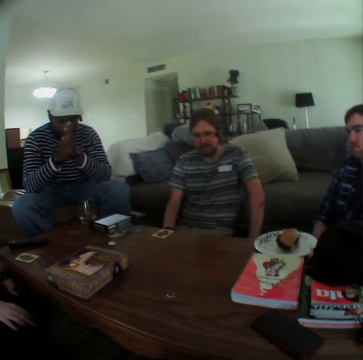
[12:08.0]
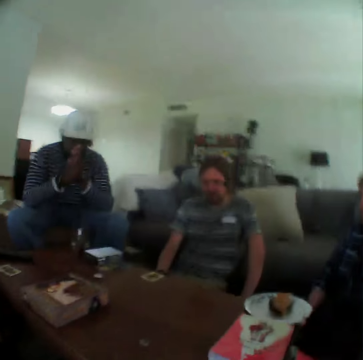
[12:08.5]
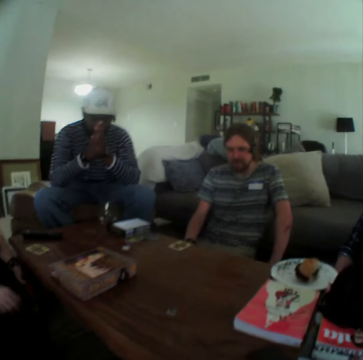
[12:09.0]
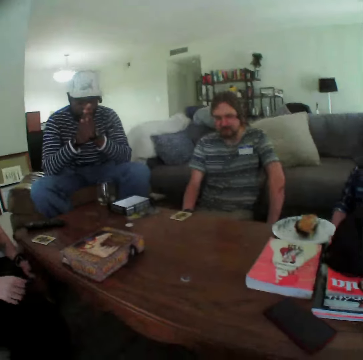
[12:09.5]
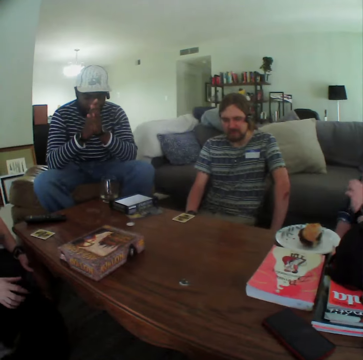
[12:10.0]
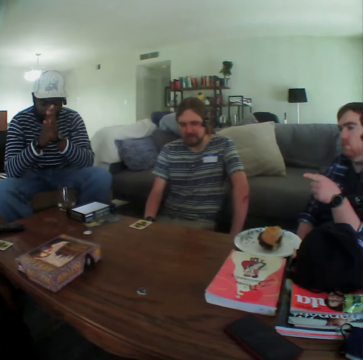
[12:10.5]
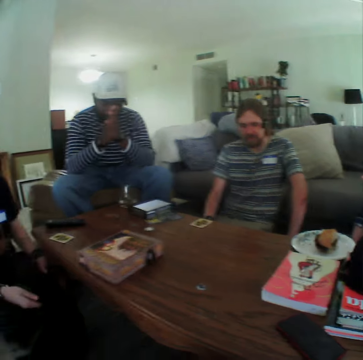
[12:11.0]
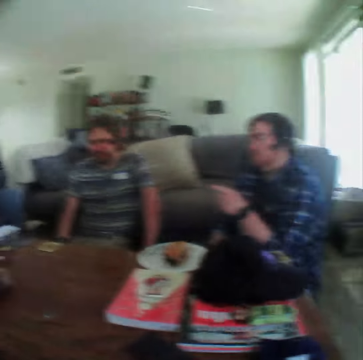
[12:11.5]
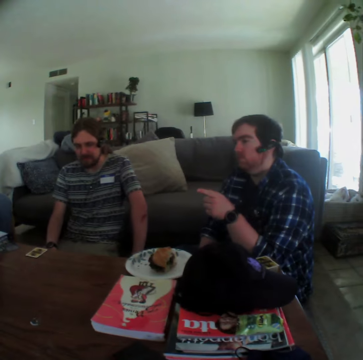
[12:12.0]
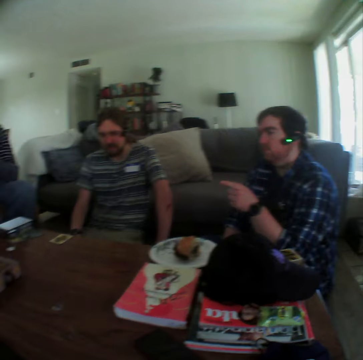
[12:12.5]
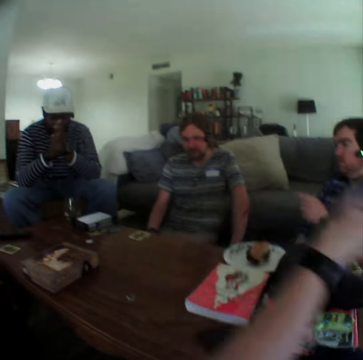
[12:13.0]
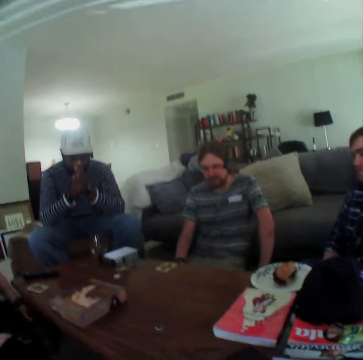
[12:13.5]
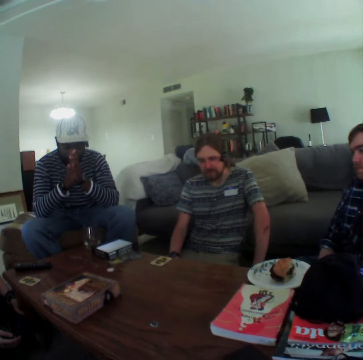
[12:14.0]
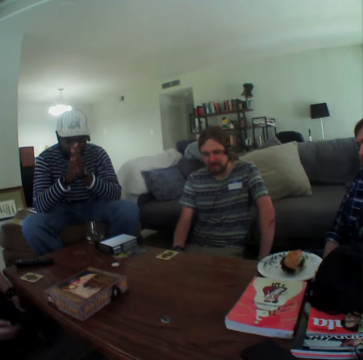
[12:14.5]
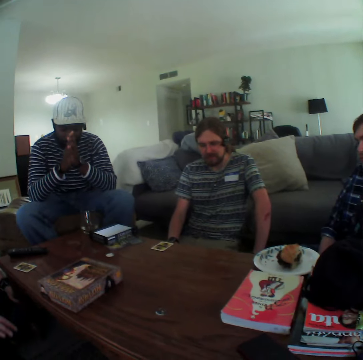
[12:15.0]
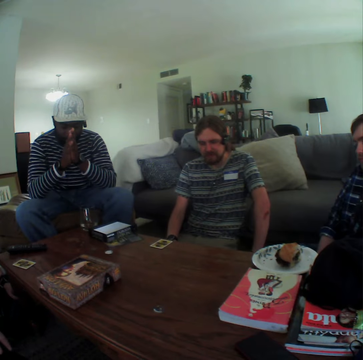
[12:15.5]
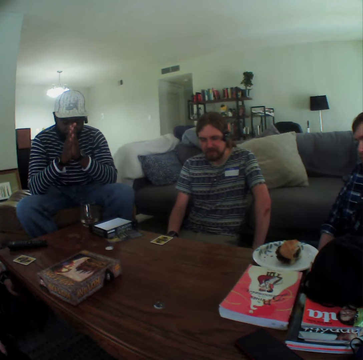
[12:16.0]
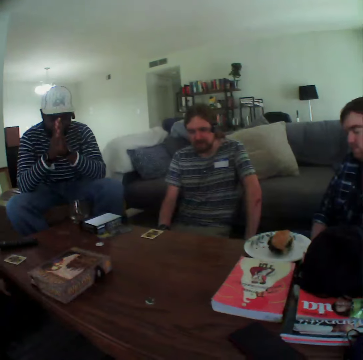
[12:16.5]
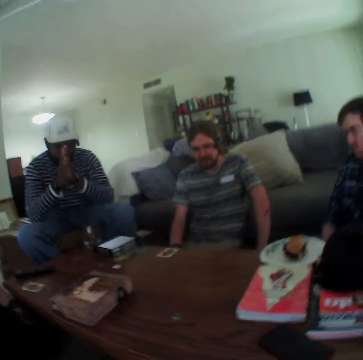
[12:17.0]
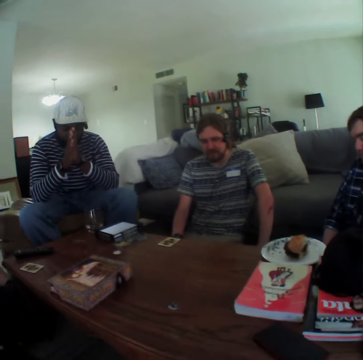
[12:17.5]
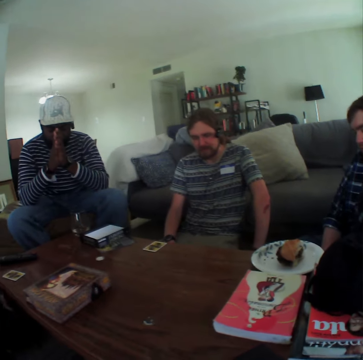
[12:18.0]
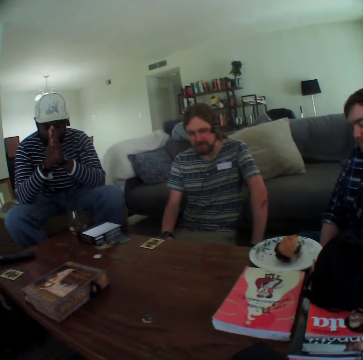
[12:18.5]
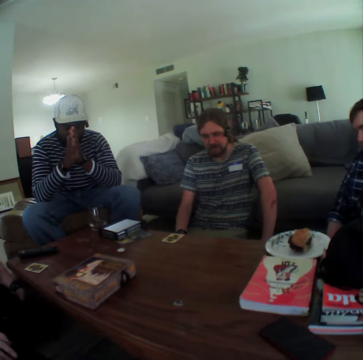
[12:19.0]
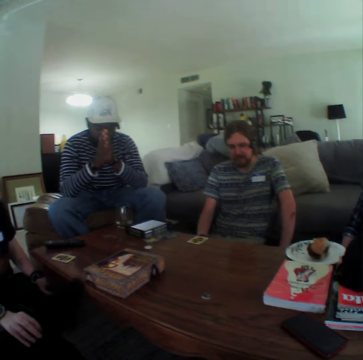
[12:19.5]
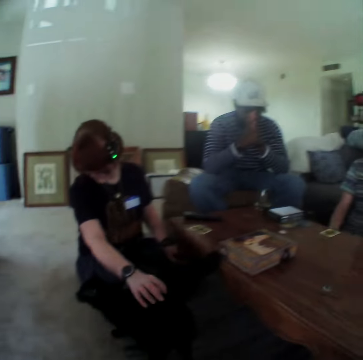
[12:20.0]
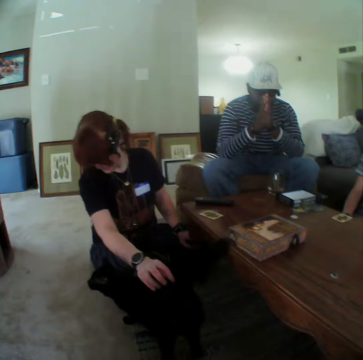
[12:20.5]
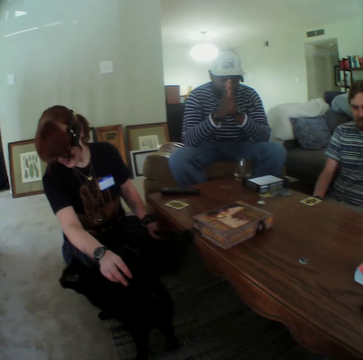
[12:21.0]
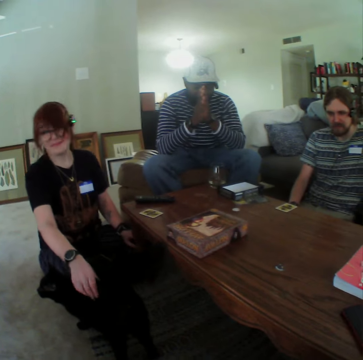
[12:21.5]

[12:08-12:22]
A man moves his hand. The man gestures with his hand. The camera wearer moves his hand.

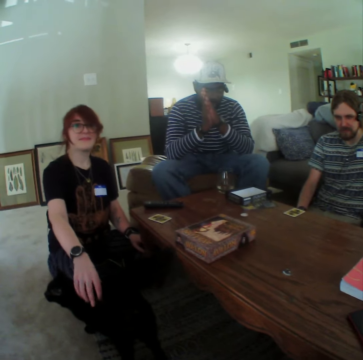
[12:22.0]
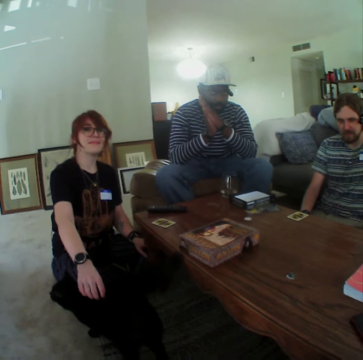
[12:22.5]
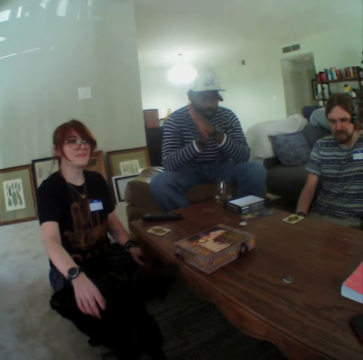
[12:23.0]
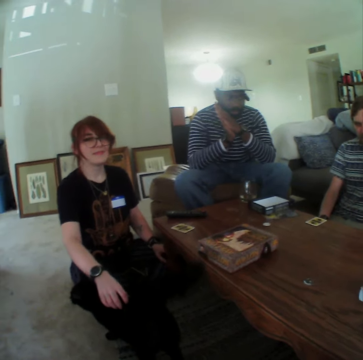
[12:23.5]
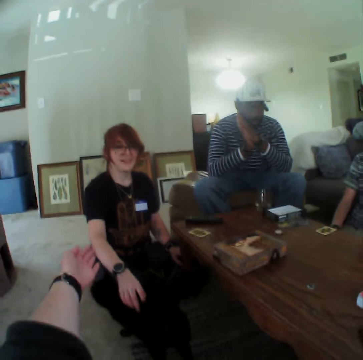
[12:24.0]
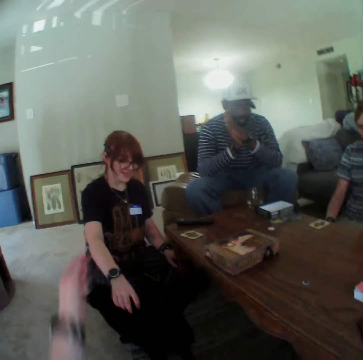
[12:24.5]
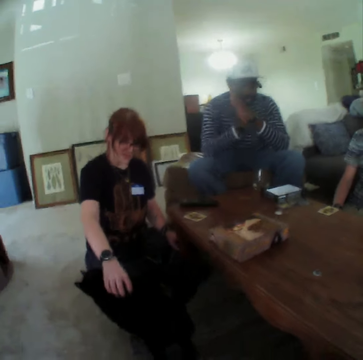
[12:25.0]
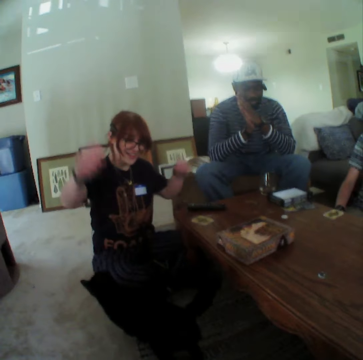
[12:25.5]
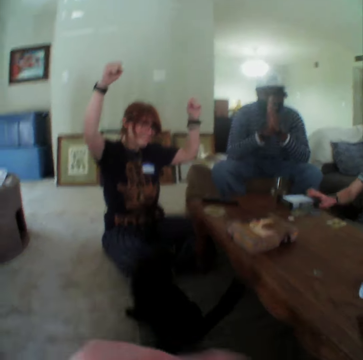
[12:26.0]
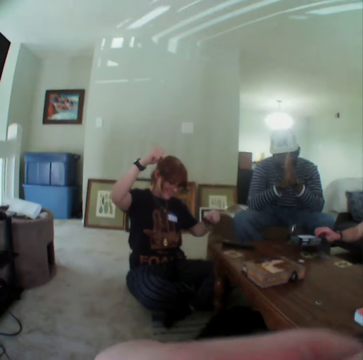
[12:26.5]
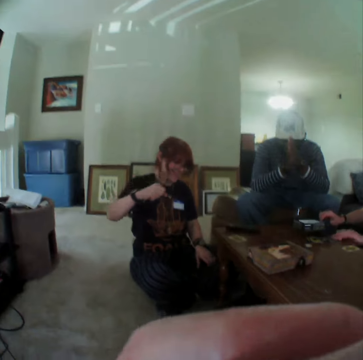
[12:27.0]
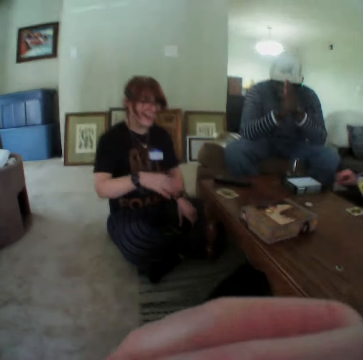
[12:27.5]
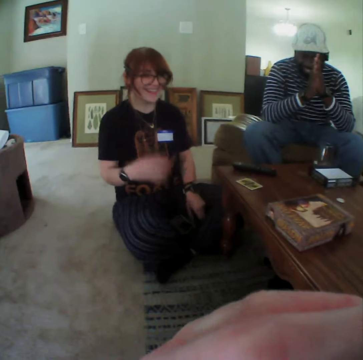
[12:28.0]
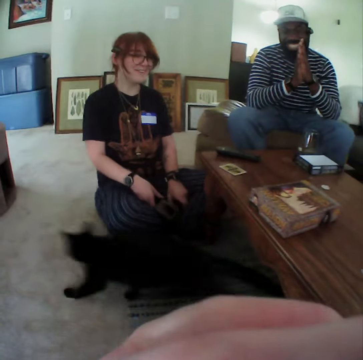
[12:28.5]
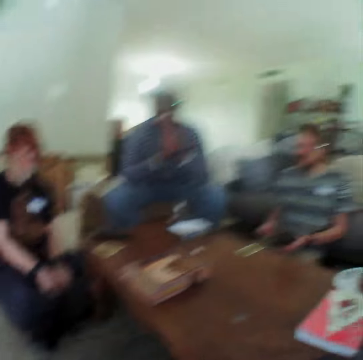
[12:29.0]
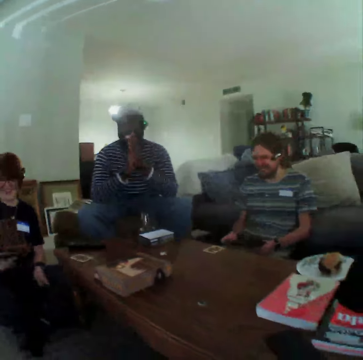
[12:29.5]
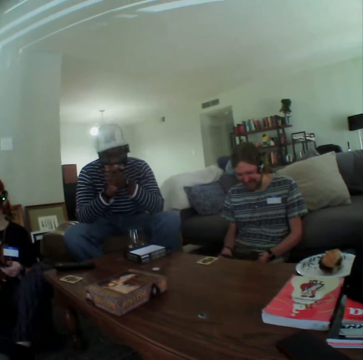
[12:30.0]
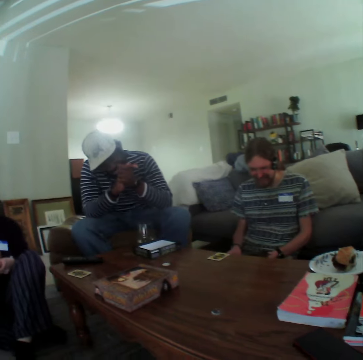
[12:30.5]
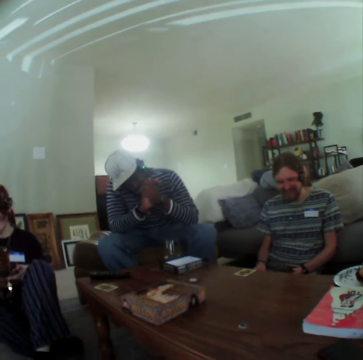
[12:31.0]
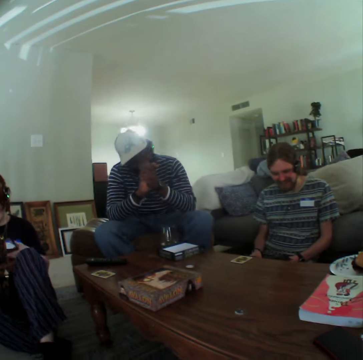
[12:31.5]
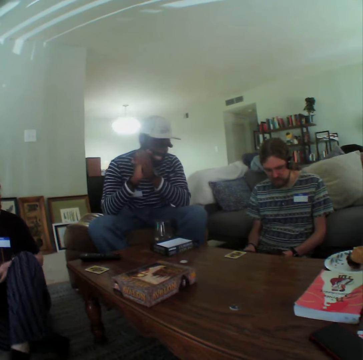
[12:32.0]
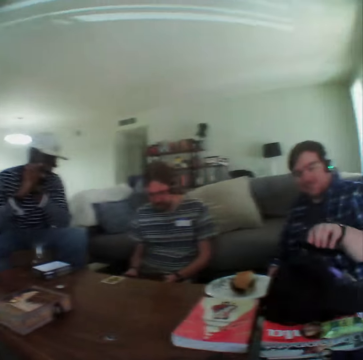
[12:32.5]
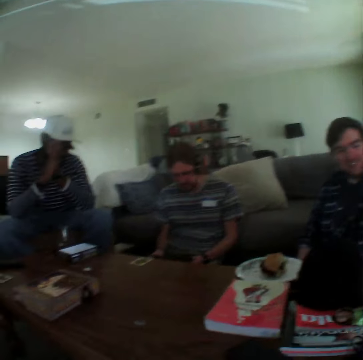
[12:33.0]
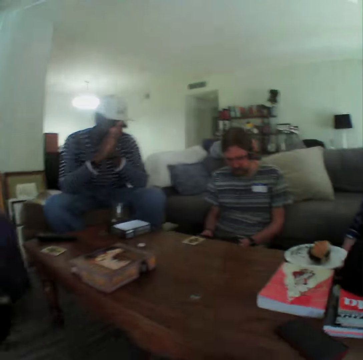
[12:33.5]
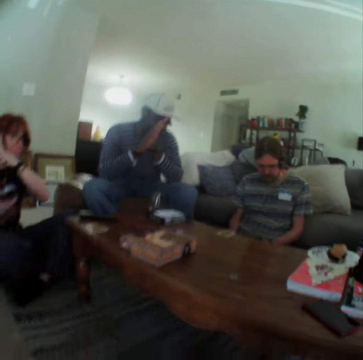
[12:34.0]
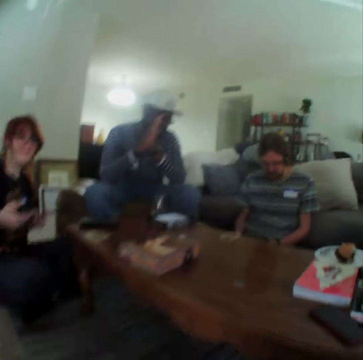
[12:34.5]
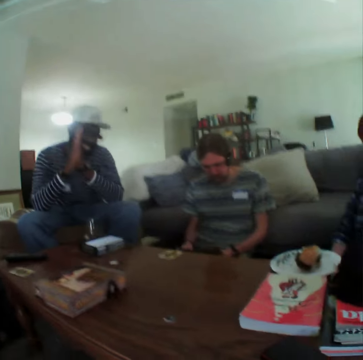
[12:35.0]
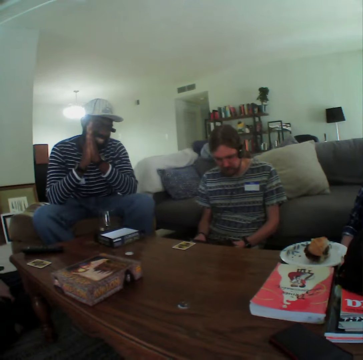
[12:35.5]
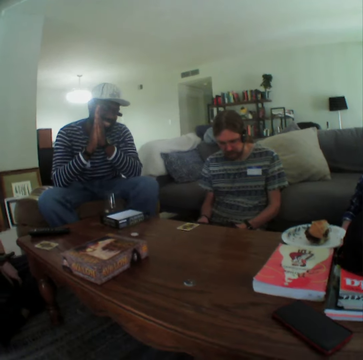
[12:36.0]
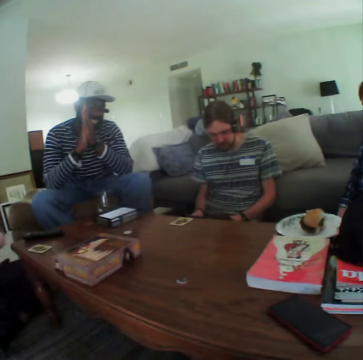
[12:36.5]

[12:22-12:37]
The camera wearer stretches a hand towards a lady. They point at a woman. The woman lifts his hand. The woman puts down his hand. A man moves his hand.

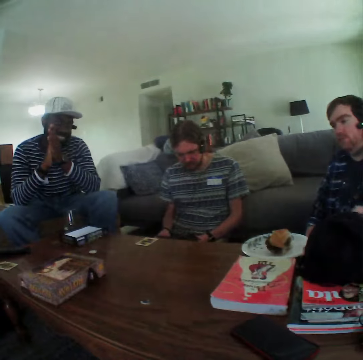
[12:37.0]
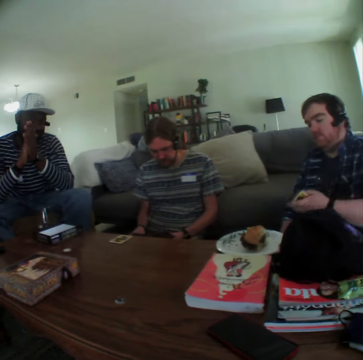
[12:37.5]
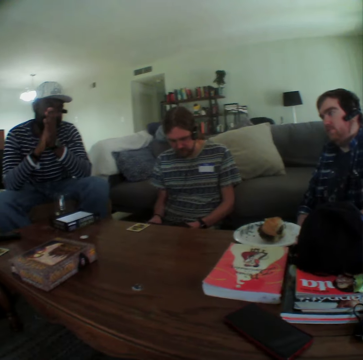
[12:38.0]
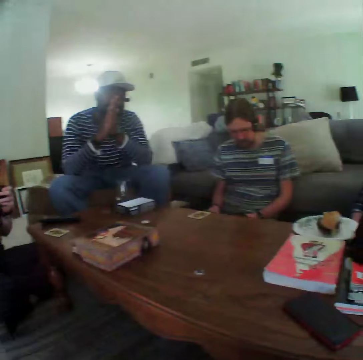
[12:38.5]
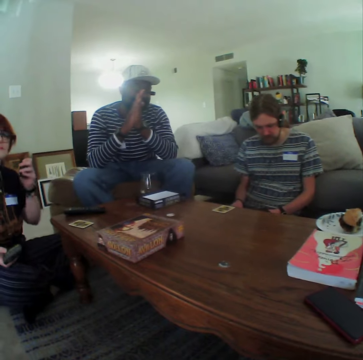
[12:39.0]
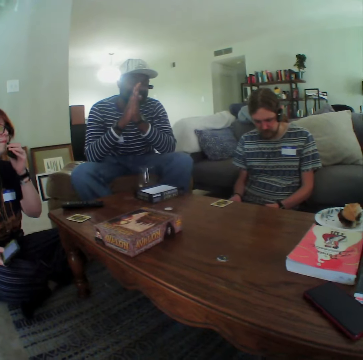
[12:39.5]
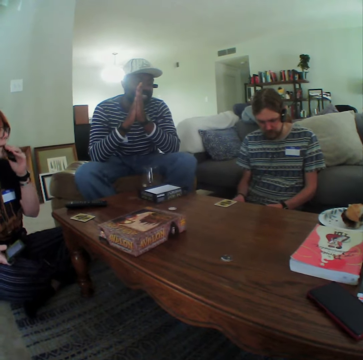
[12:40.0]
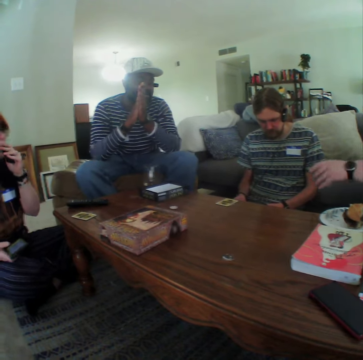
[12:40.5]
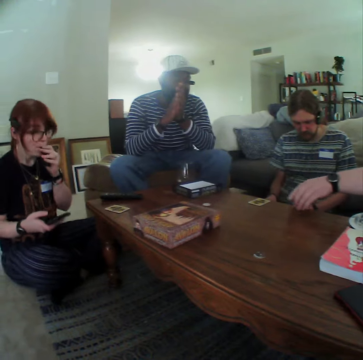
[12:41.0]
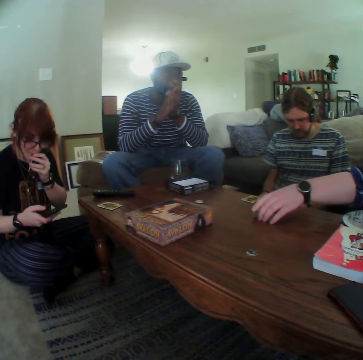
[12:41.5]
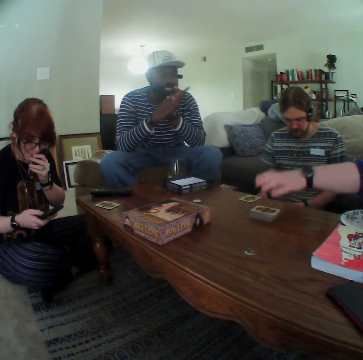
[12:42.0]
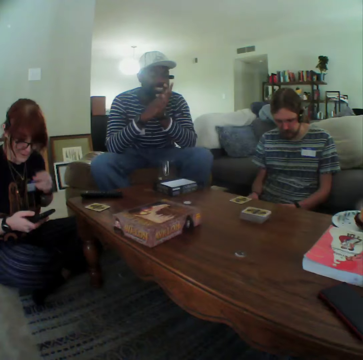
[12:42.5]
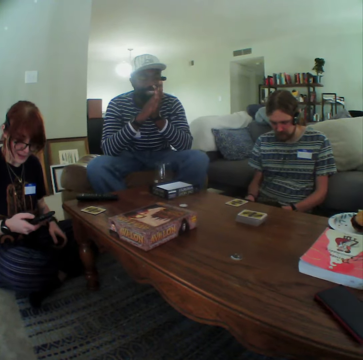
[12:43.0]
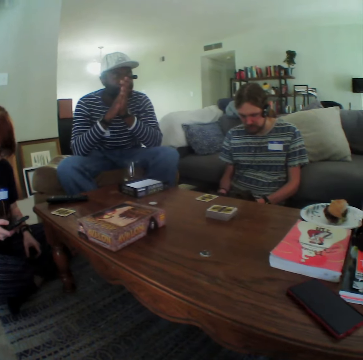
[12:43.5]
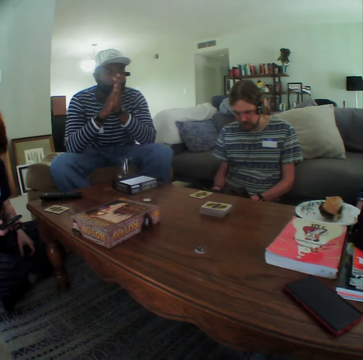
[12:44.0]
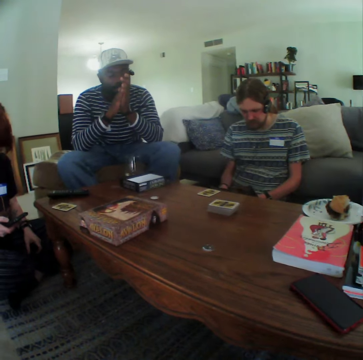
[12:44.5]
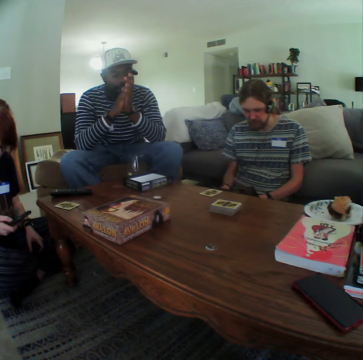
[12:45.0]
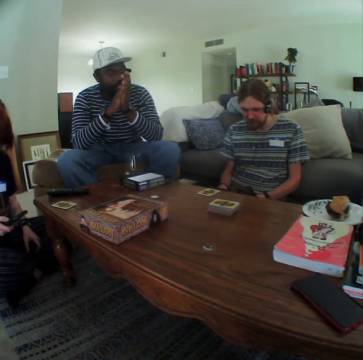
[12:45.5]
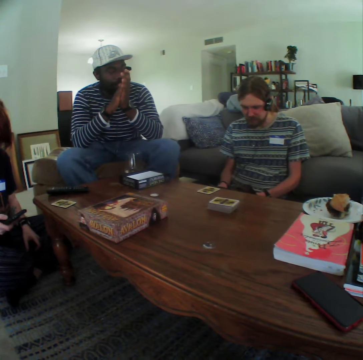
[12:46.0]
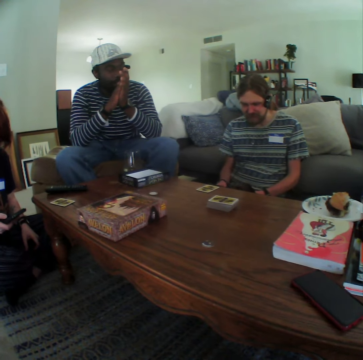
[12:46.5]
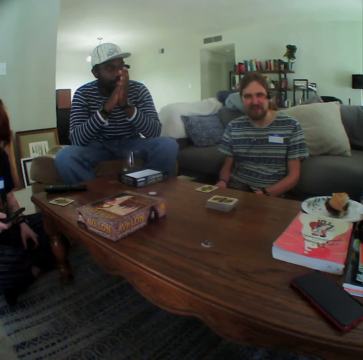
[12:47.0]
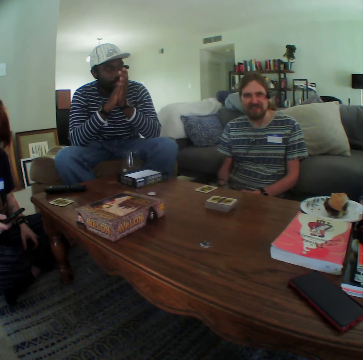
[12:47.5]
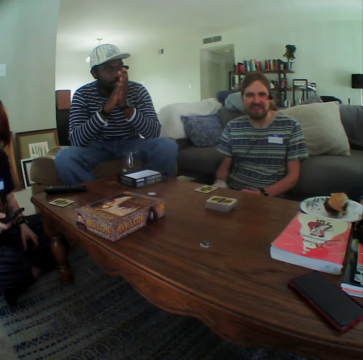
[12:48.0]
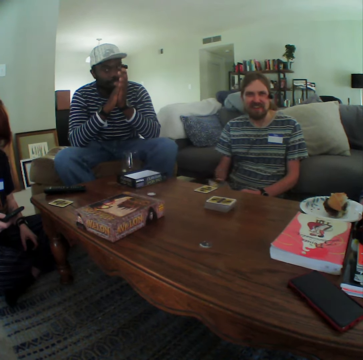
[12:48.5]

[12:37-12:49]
A woman moves his hand. A man puts cards on the table.
